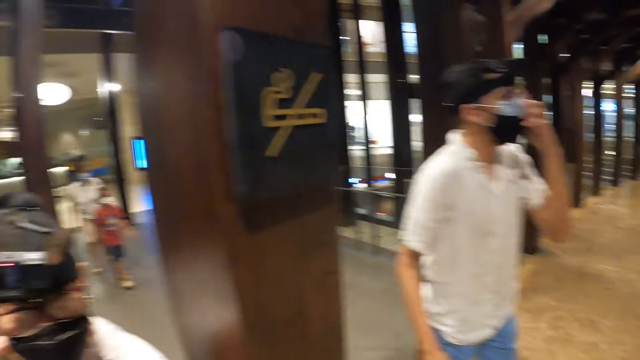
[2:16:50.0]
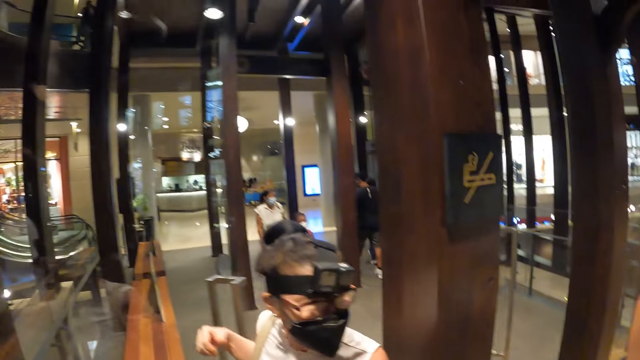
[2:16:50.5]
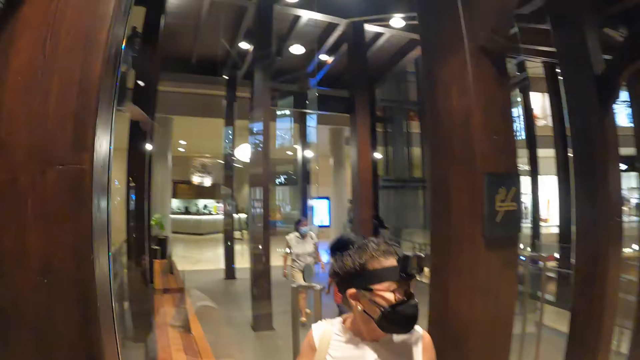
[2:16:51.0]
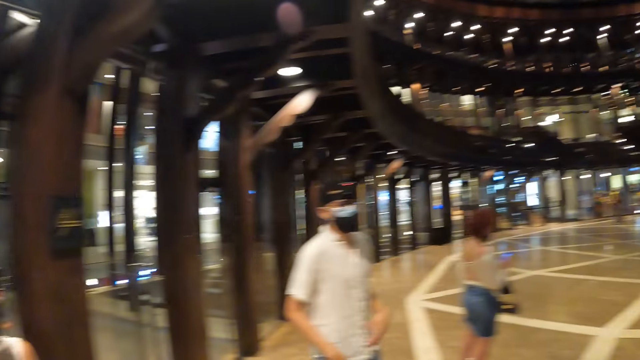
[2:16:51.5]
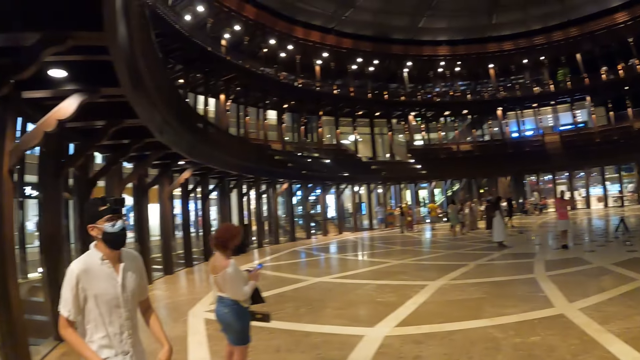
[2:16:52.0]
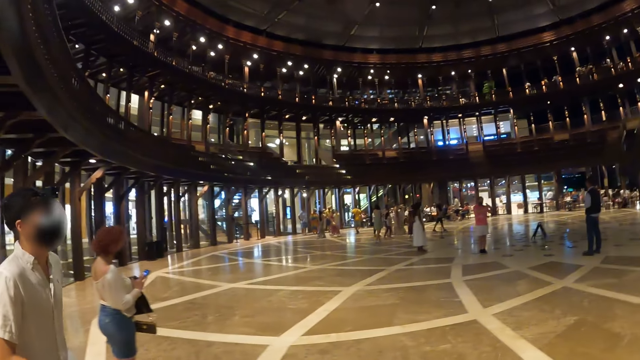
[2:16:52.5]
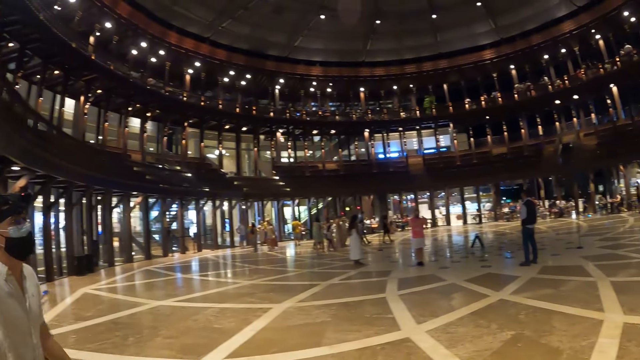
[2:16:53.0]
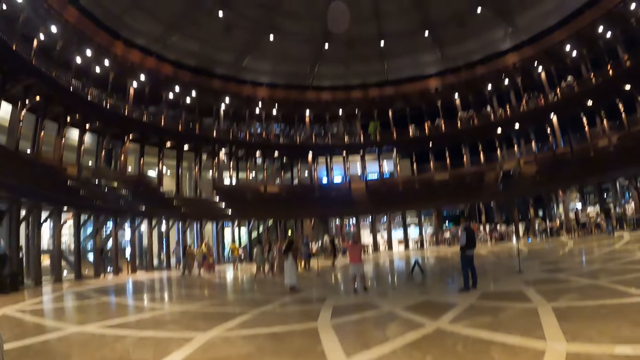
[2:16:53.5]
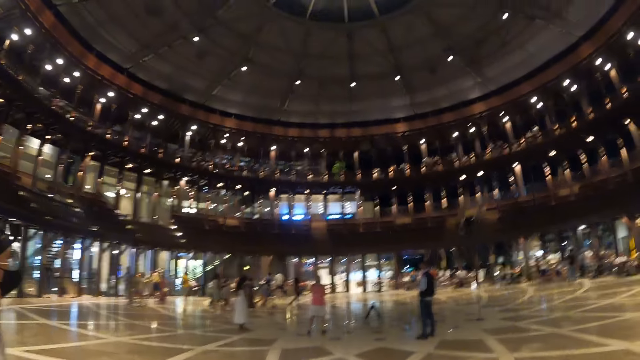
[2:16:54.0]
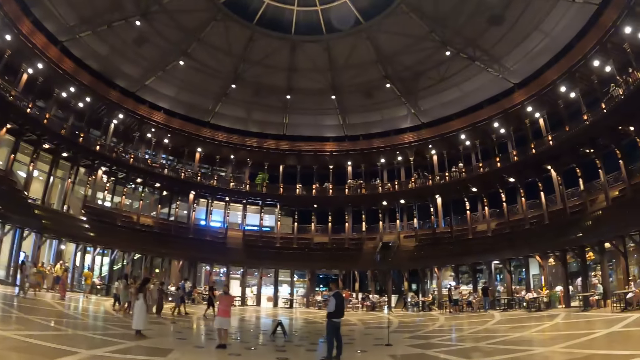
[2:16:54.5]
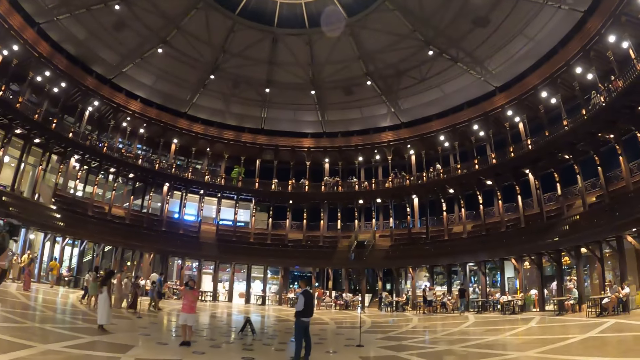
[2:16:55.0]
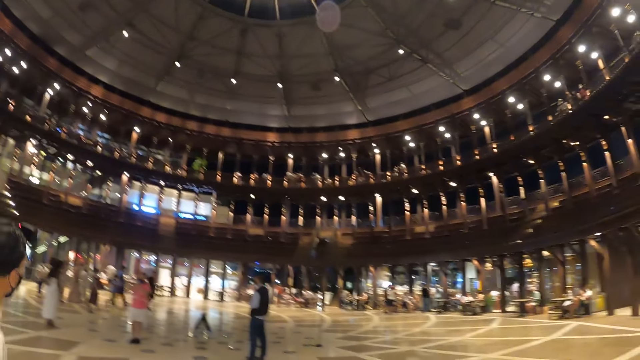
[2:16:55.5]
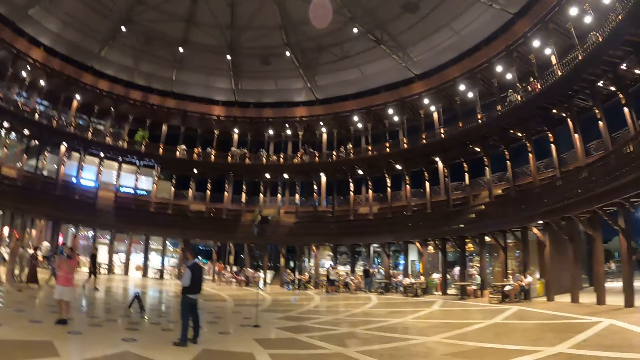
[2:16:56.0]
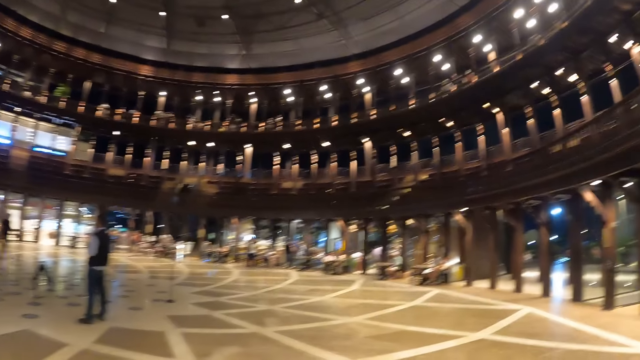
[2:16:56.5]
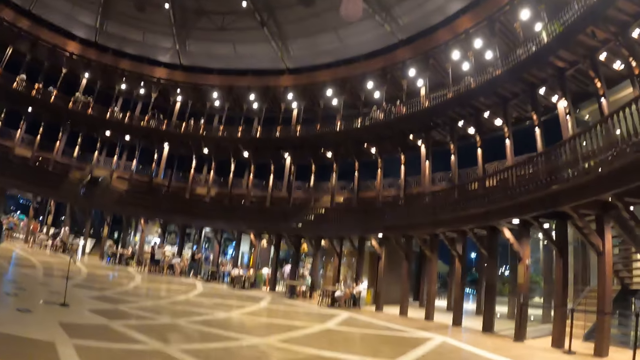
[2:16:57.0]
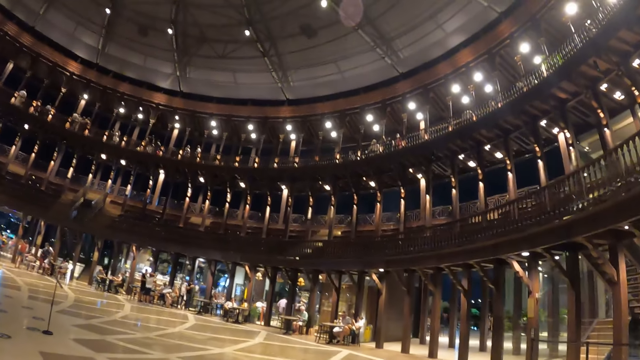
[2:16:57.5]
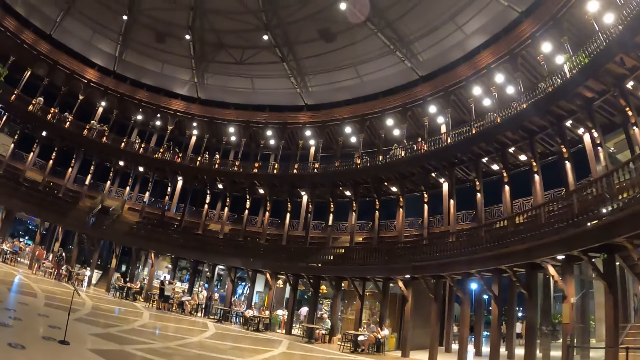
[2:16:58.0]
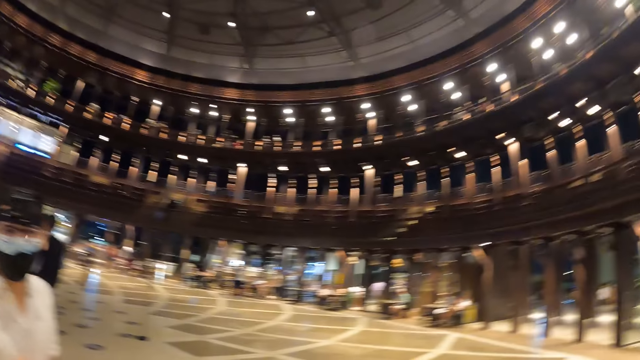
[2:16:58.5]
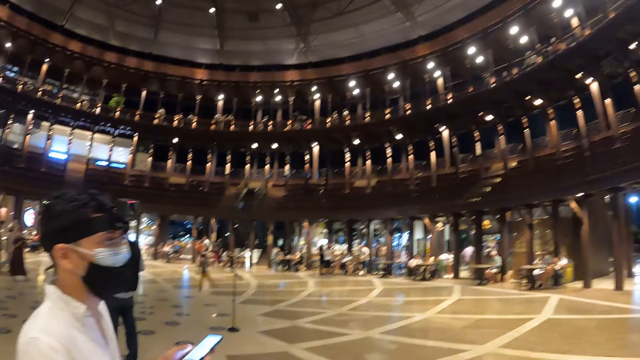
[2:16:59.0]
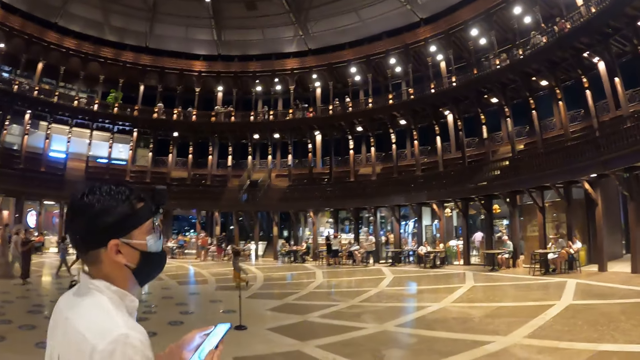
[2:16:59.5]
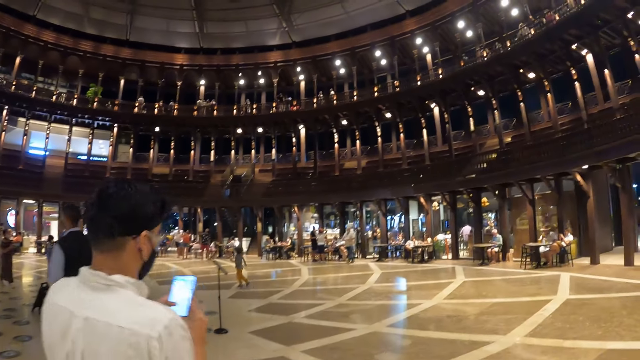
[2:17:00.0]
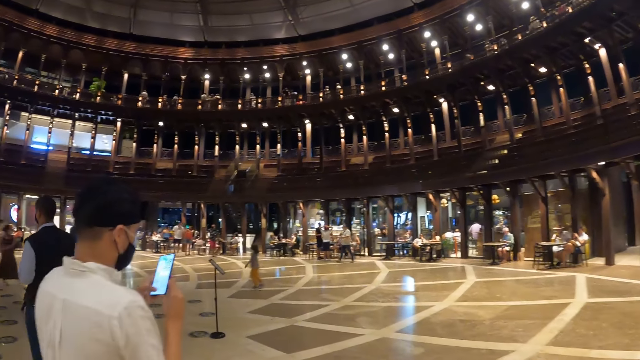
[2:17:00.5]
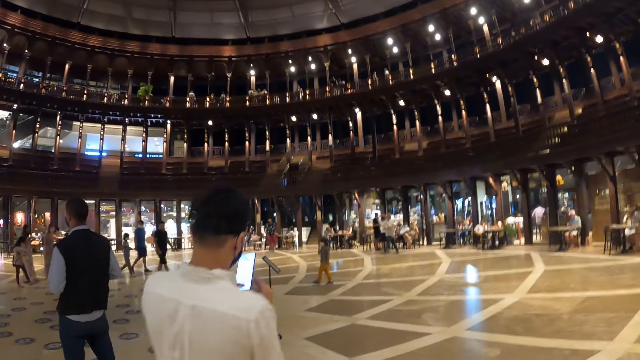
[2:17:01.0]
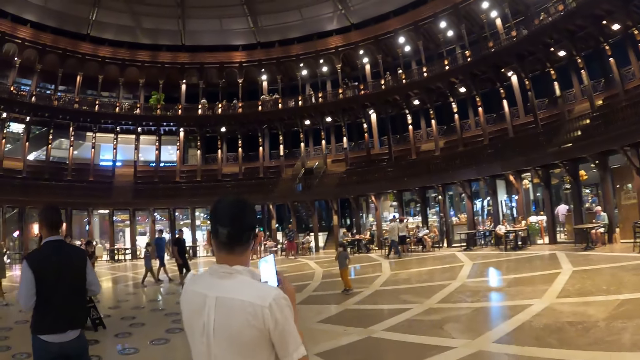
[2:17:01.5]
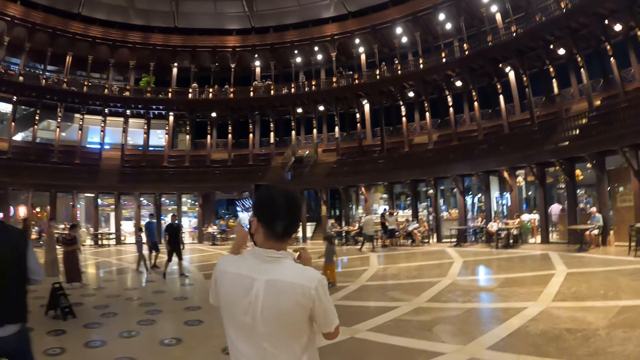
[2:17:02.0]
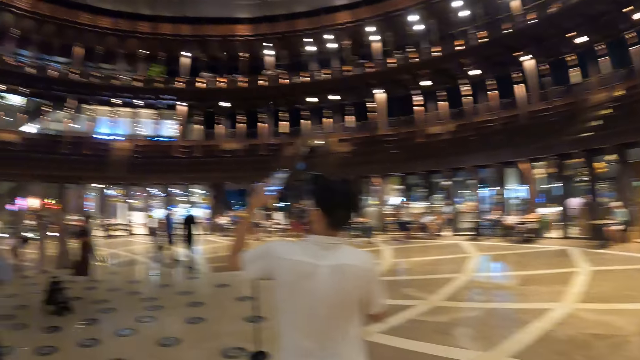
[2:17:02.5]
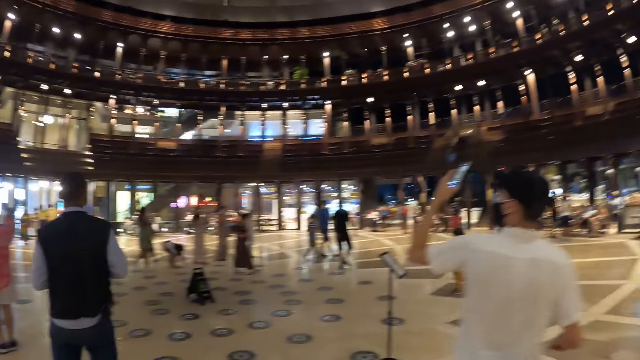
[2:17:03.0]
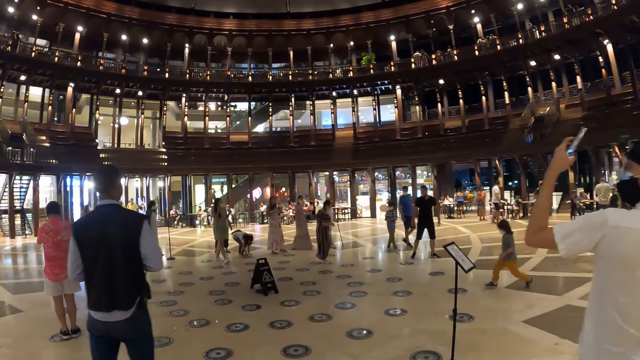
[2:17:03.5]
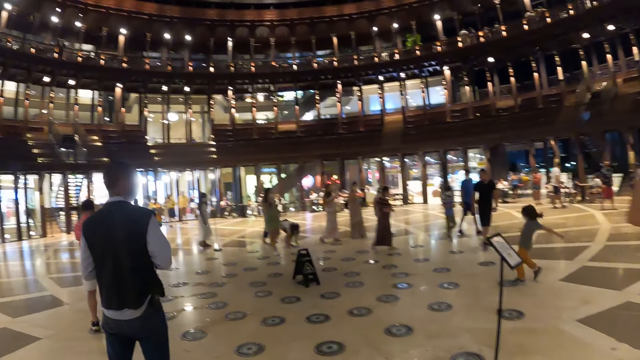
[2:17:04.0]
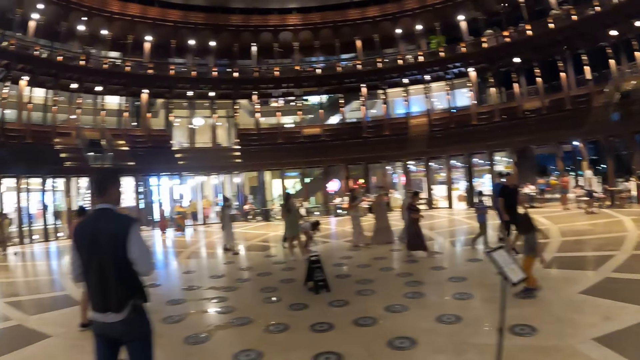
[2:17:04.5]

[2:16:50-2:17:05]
The camera wearer looks around the mall. The woman walks through the door. The camera wearer walks around the mall with the man and the woman. The man operates a phone in his hands with his left hand. The camera wearer walks around the mall. The man raises the phone in his left hand.

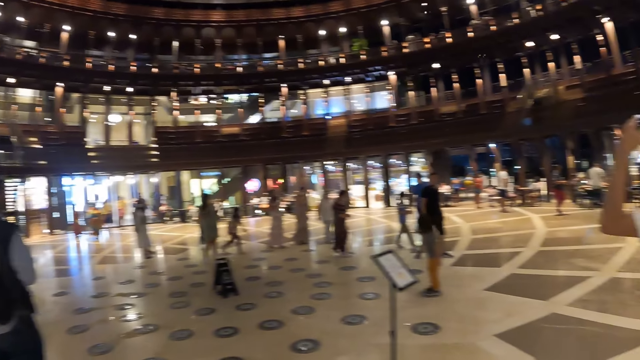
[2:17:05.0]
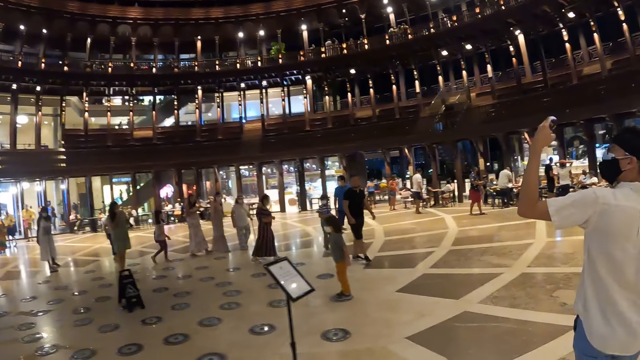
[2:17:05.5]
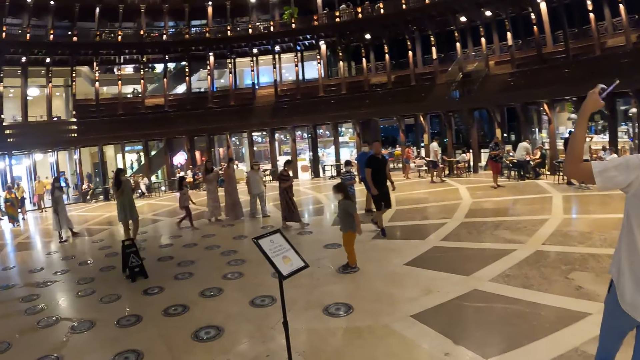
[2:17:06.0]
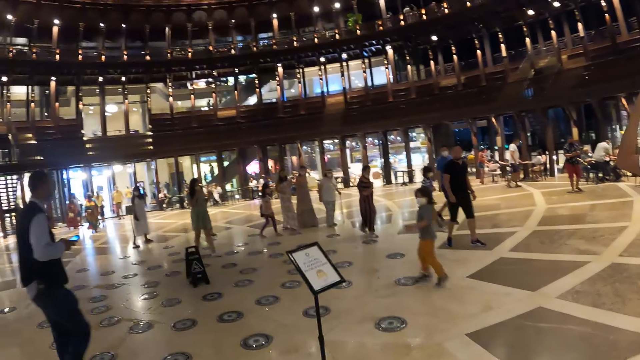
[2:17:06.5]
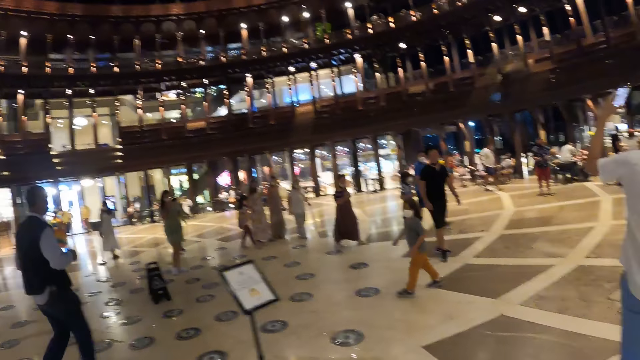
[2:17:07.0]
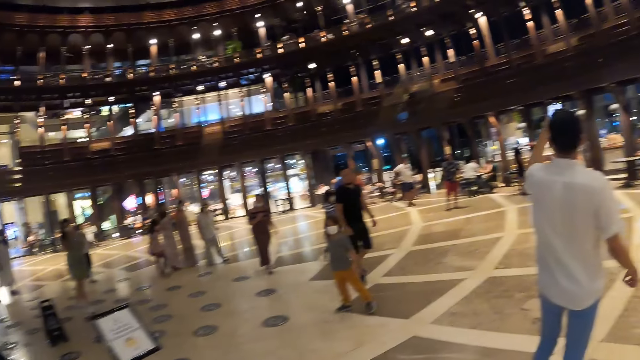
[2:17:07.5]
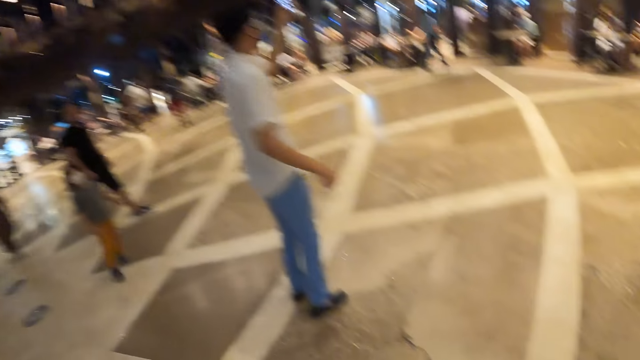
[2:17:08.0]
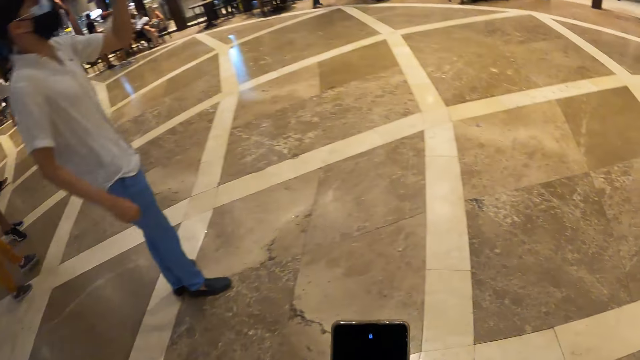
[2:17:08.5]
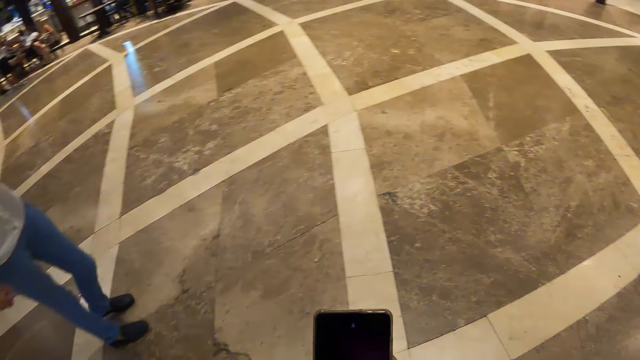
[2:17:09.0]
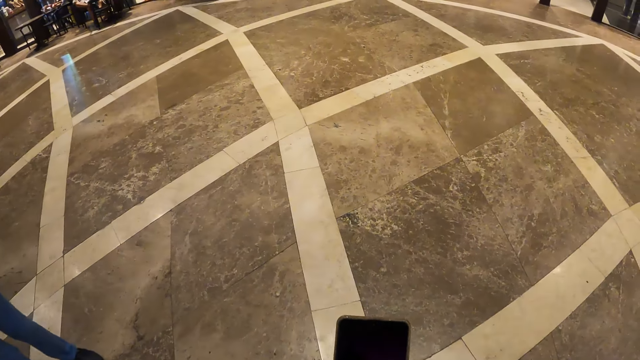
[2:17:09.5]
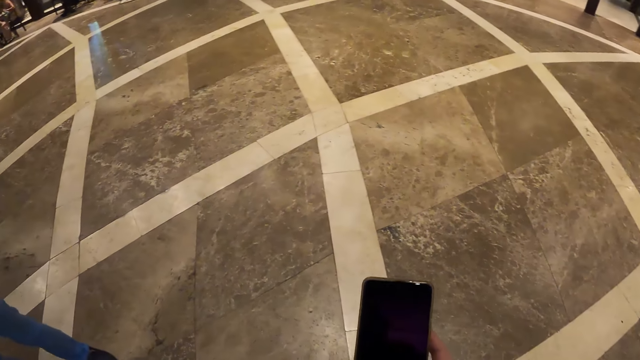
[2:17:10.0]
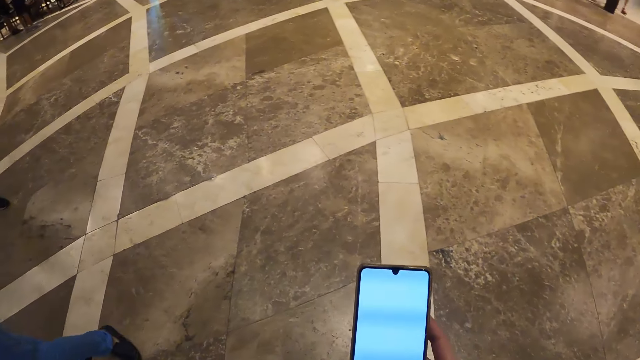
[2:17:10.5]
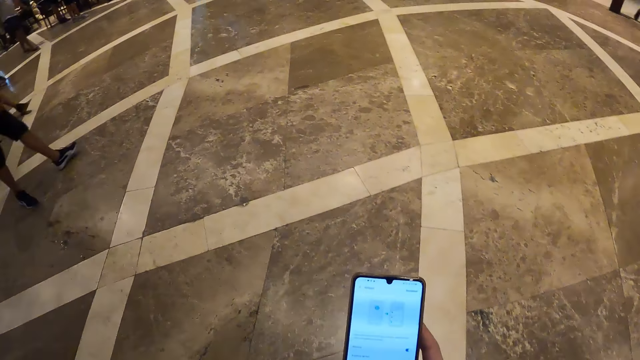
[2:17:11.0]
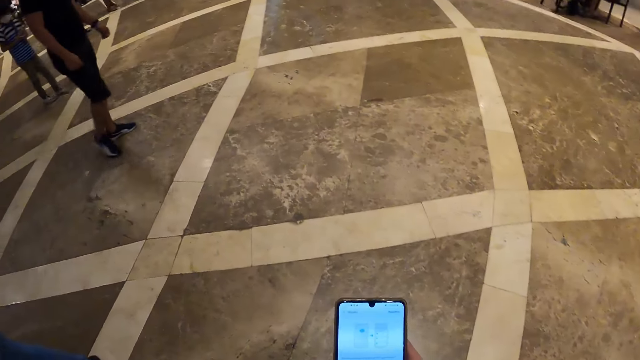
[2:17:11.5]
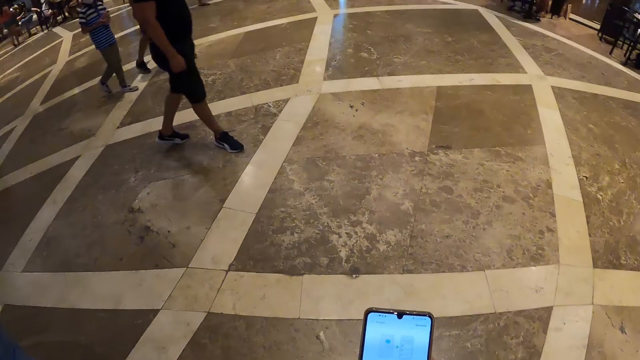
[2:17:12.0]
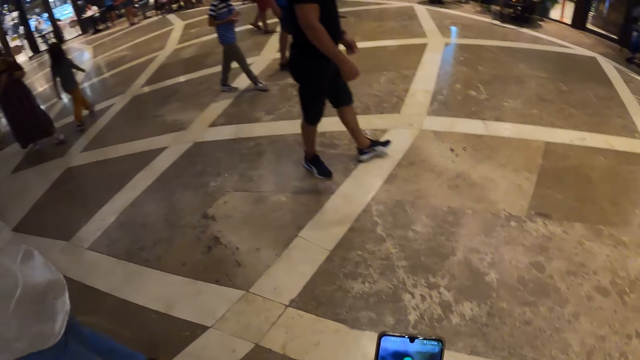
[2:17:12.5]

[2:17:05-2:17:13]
The camera wearer uses a phone. He holds the phone with his right hand.
